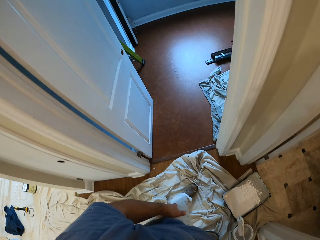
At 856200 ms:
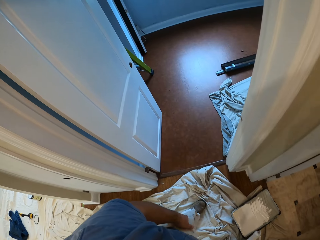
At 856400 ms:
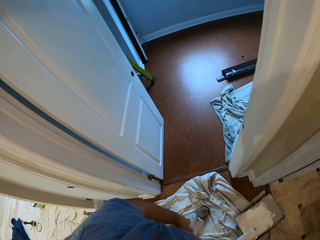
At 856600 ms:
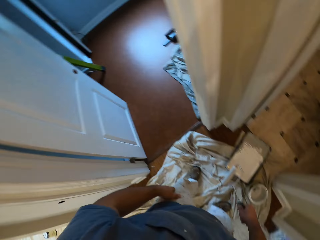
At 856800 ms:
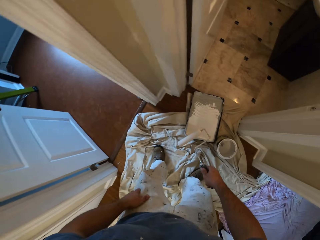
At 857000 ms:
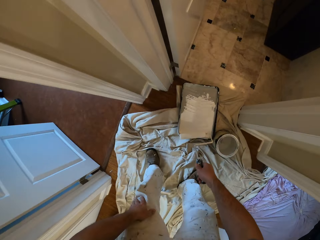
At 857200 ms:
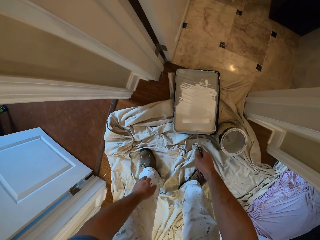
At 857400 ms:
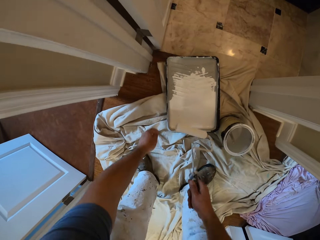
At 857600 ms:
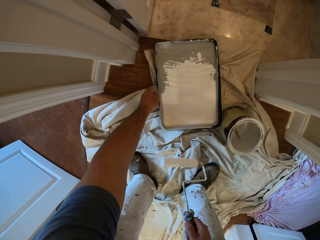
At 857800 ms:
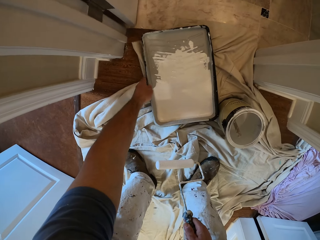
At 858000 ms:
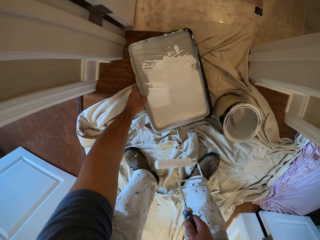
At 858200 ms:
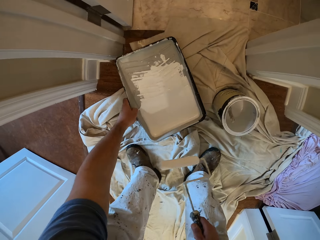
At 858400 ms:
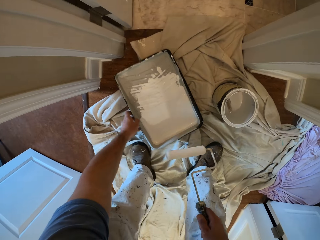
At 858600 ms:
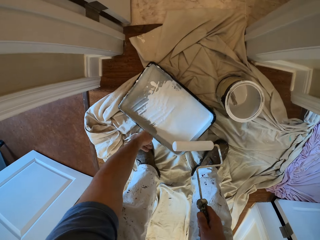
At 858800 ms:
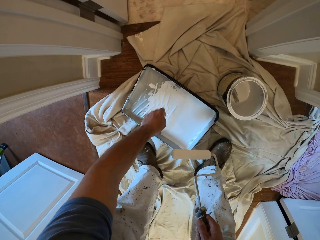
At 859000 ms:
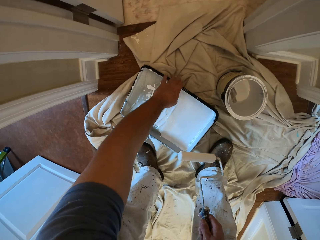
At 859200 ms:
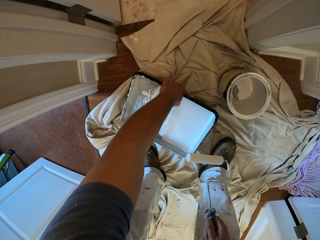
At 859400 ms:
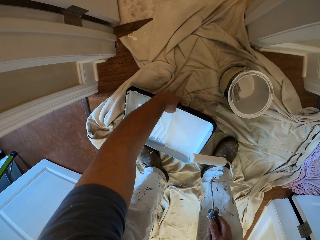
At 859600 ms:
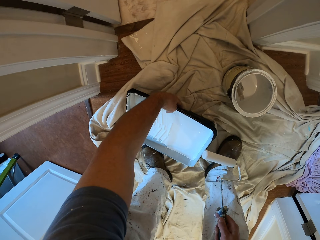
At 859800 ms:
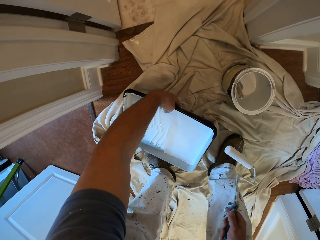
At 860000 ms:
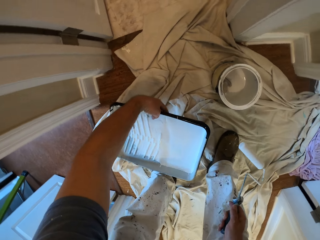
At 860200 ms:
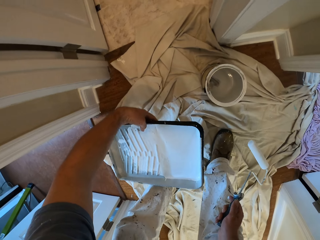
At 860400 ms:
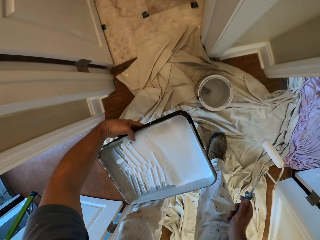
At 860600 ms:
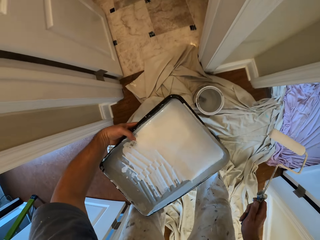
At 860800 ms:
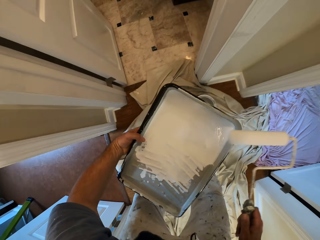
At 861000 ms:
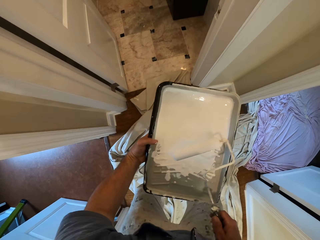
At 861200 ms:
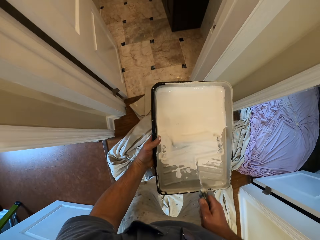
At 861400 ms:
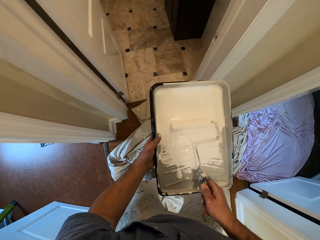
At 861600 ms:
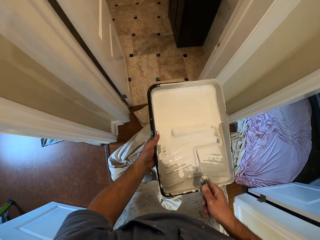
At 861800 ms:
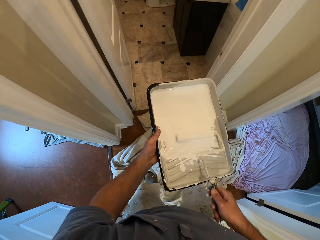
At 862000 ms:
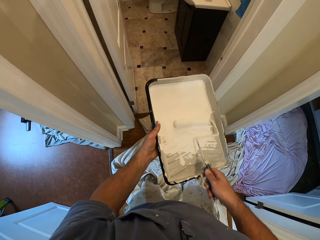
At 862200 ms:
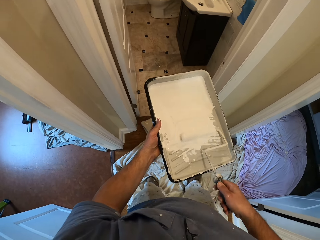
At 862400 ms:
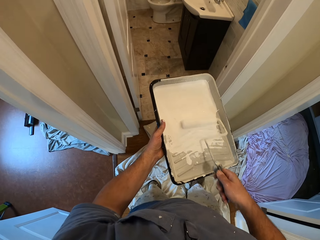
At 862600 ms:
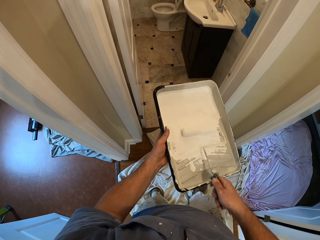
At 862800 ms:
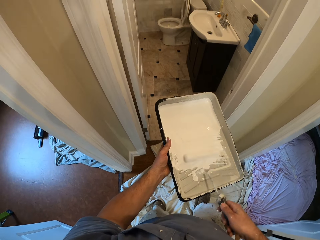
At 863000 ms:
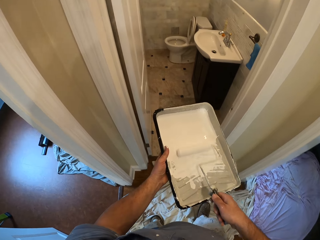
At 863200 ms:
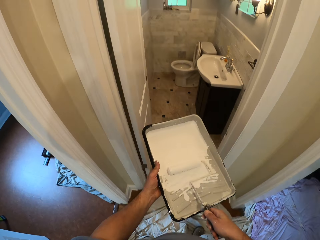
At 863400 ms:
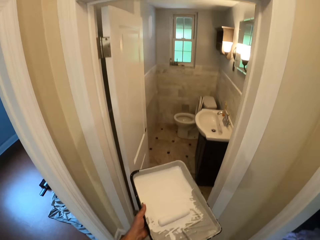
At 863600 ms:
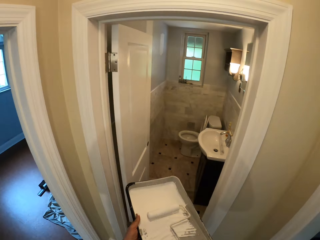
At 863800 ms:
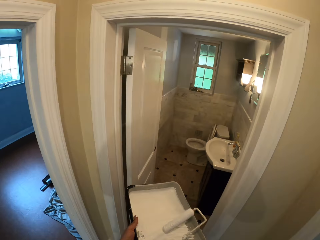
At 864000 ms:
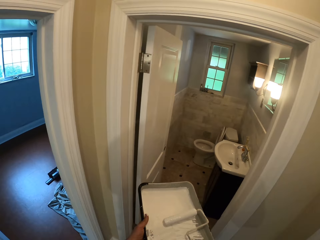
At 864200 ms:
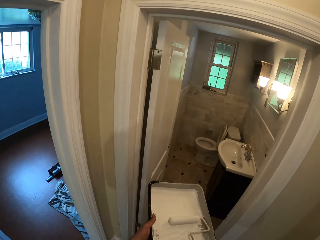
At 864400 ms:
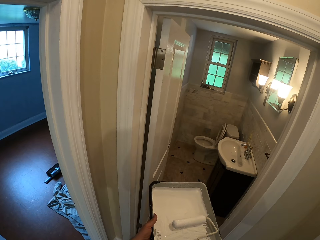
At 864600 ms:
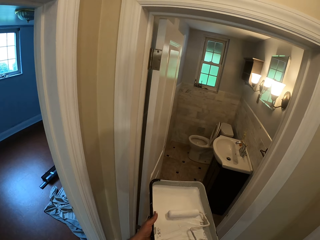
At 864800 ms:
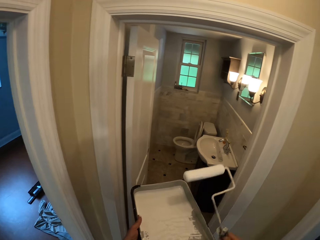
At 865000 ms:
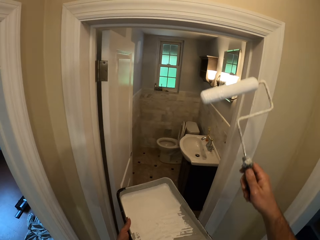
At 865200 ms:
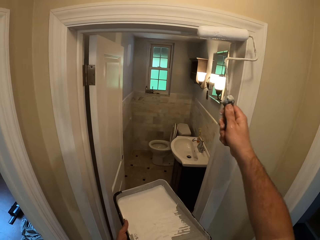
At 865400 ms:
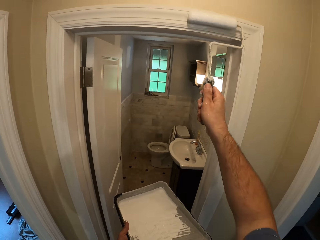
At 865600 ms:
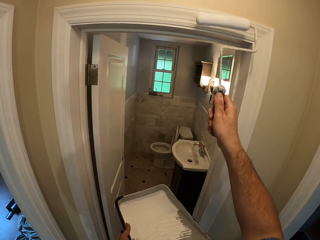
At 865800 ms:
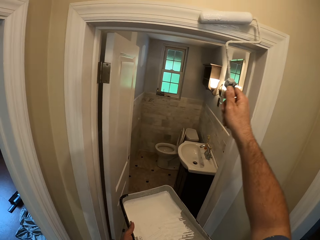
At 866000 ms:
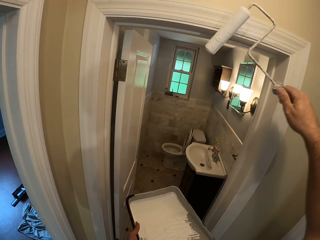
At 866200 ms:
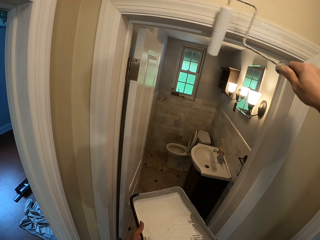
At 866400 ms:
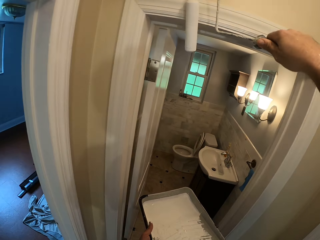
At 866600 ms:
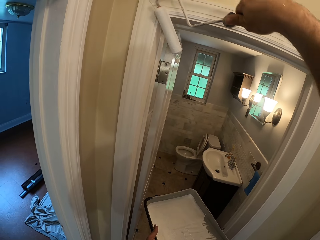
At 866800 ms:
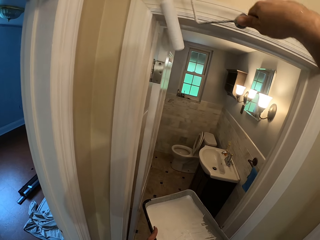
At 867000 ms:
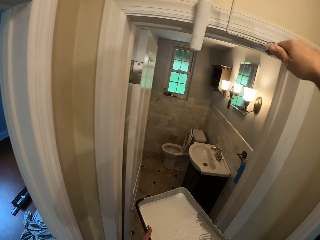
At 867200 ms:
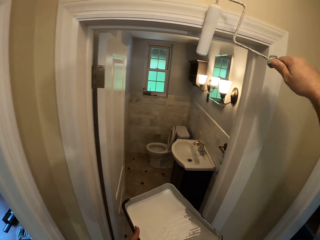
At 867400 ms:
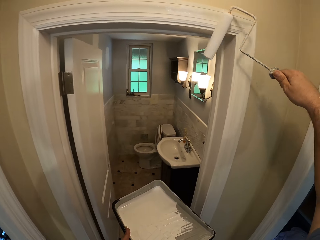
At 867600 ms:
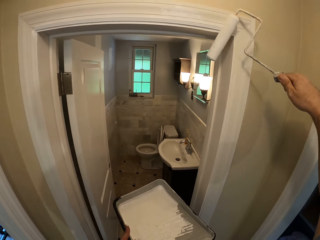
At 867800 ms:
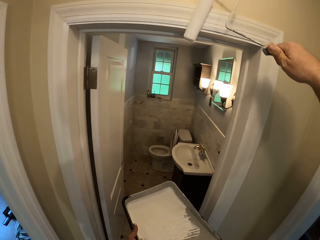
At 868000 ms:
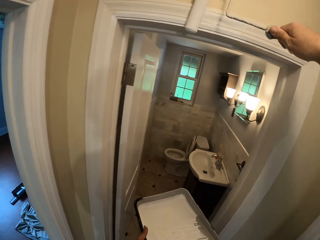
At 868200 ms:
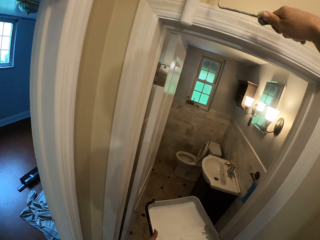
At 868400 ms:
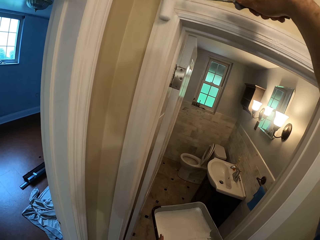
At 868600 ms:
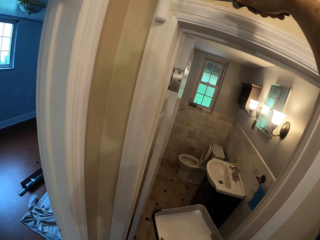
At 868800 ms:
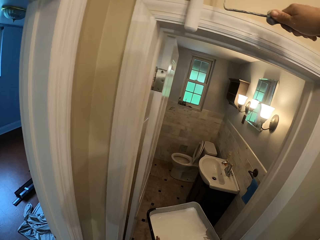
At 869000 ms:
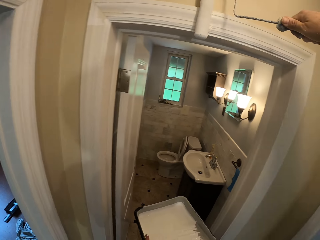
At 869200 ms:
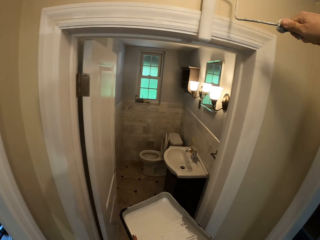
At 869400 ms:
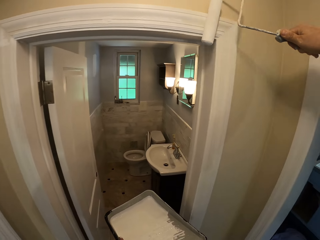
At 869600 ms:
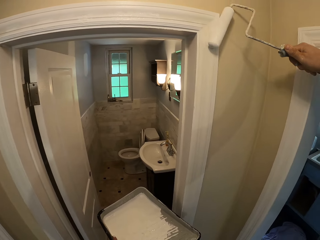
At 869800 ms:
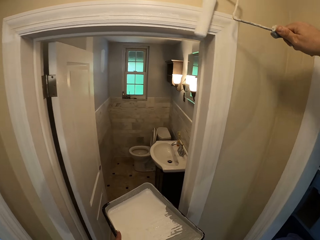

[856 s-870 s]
The camera wearer picks up the paint tray and carries the paint tray. They roll a paint roller over the paint in the paint tray. They paint the door frame with the paint roller.

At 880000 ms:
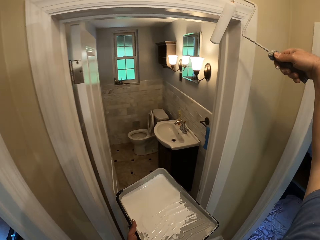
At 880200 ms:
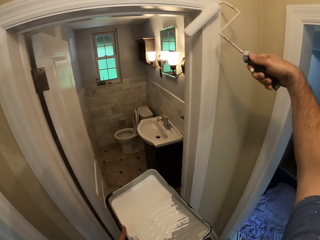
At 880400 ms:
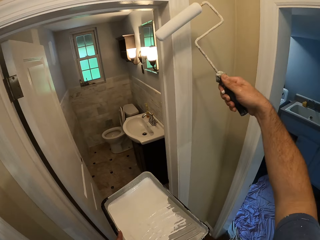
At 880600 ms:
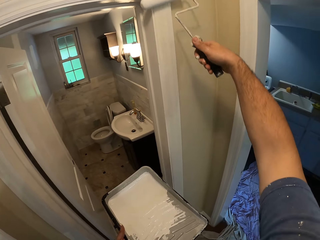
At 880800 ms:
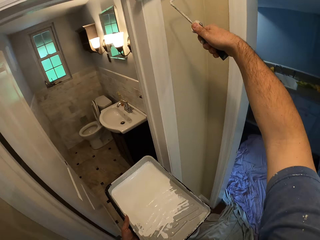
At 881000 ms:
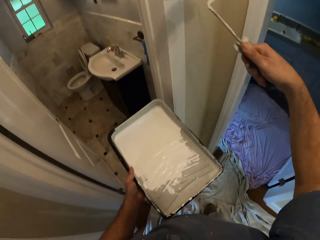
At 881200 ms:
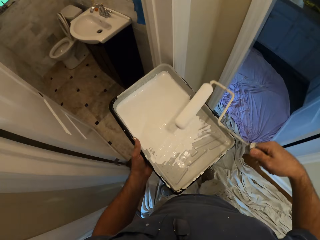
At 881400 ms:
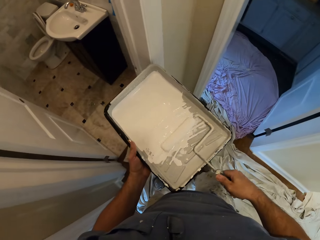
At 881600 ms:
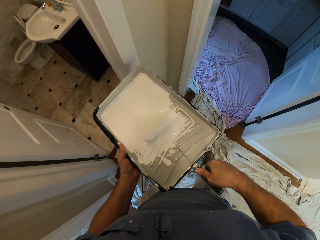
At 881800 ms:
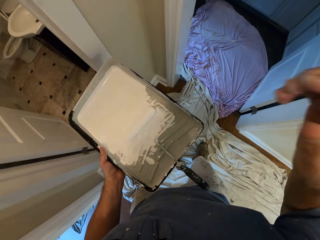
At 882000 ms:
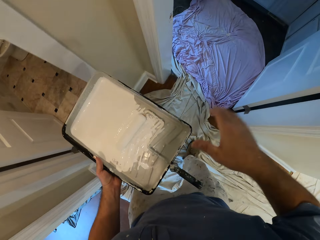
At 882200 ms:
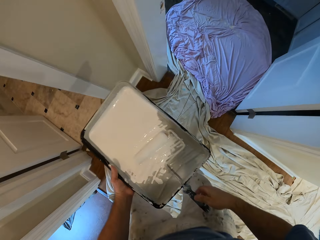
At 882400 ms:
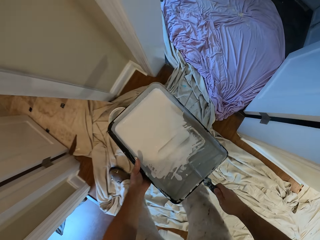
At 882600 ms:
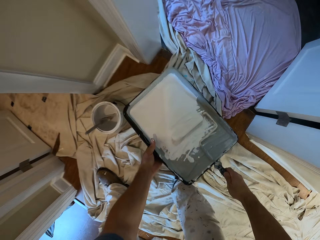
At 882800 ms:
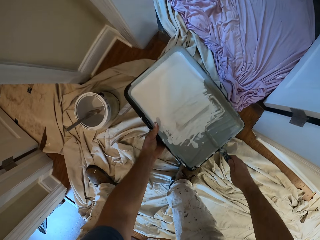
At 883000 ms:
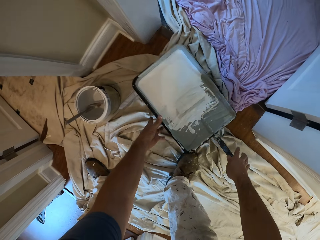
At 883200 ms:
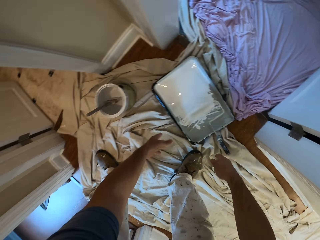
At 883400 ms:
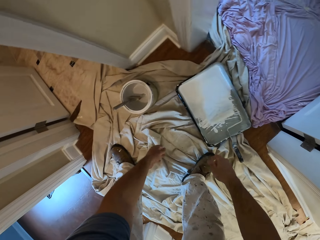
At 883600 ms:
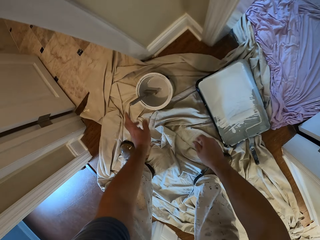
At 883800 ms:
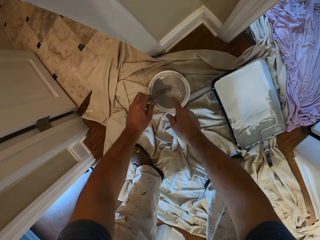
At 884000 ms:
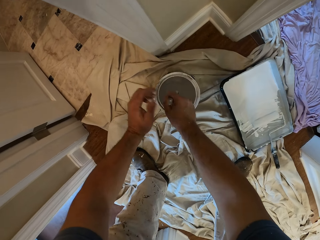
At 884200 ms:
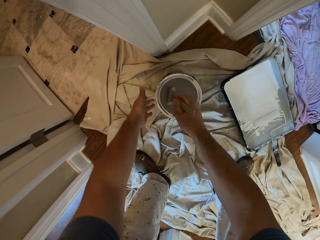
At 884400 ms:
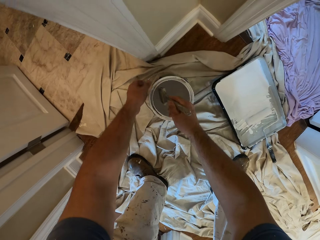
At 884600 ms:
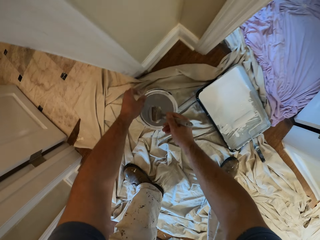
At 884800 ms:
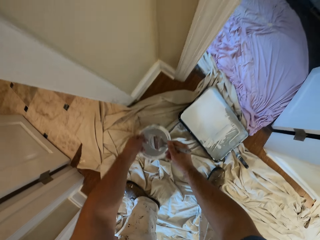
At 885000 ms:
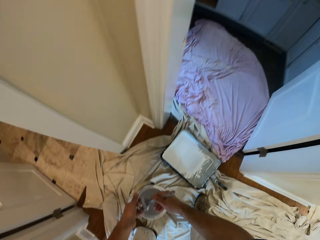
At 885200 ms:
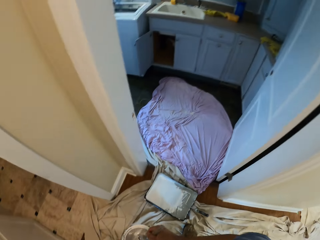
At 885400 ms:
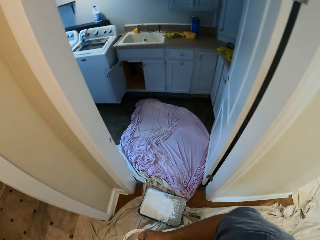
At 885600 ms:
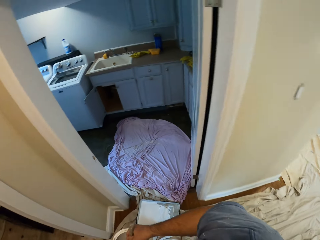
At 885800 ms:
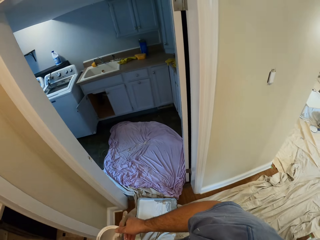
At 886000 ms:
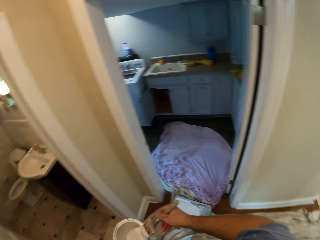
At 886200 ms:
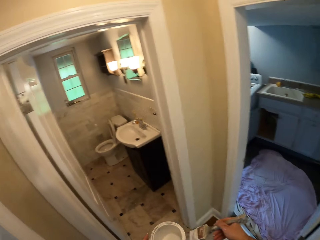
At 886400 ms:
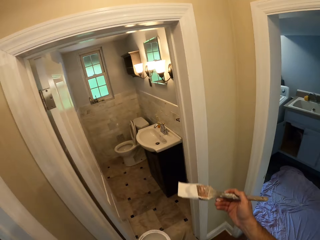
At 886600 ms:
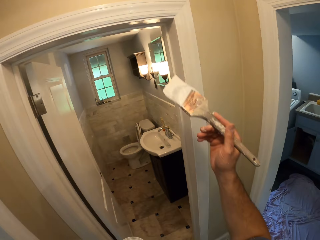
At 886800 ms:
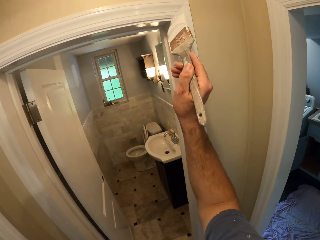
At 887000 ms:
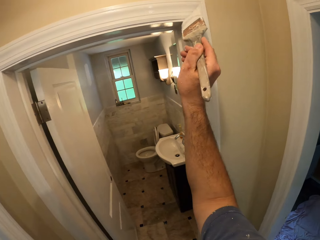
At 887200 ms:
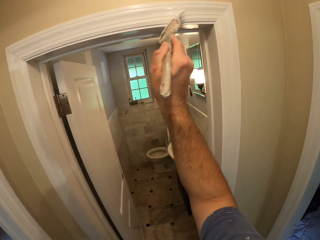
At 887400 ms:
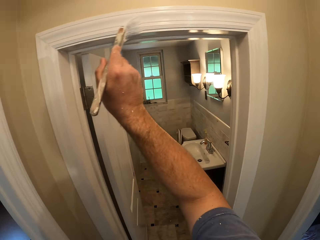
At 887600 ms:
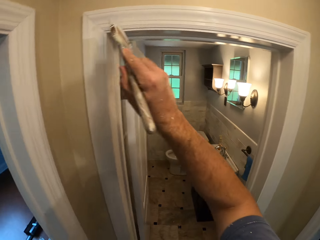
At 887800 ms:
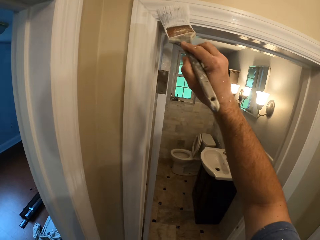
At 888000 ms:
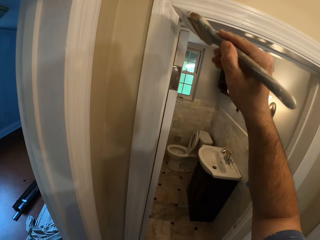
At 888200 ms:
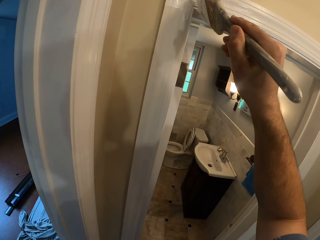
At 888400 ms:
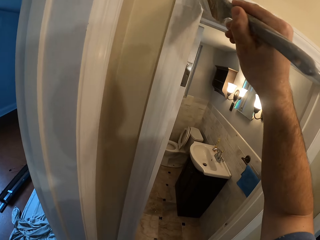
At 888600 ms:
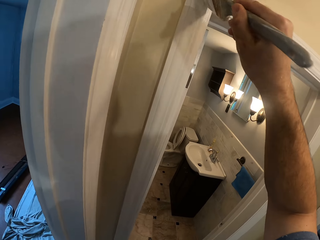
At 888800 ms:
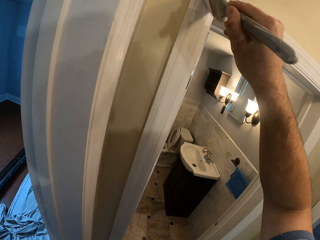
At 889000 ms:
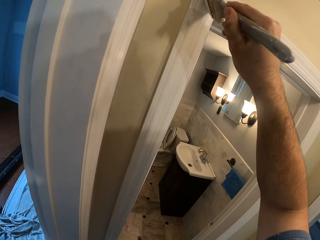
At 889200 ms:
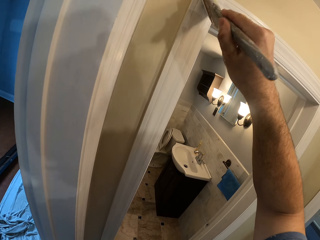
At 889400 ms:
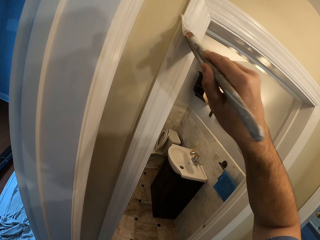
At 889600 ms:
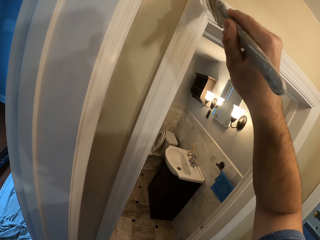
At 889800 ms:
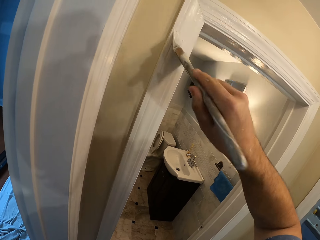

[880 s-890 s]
The camera wearer drops the paint roller in the paint tray. He drops the paint tray on the floor. He holds a brush. He picks up the paint brush. He passes the brush to his right hand. He carries a paint can or paint tin. He picks up the paint tin. He paints the door frame with the brush.
